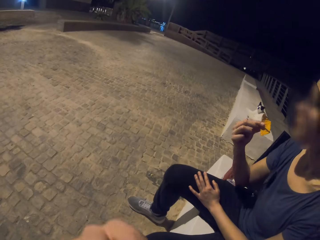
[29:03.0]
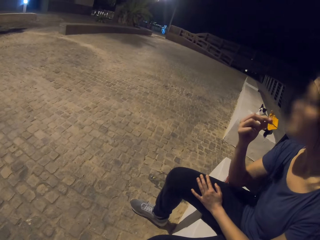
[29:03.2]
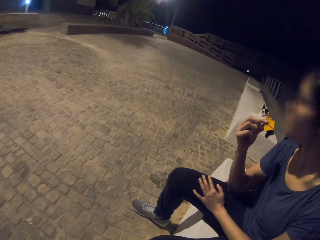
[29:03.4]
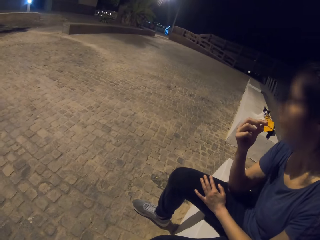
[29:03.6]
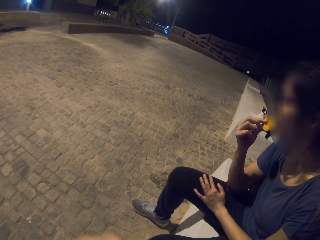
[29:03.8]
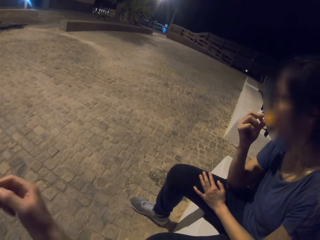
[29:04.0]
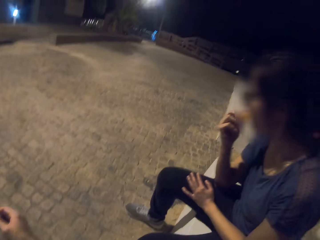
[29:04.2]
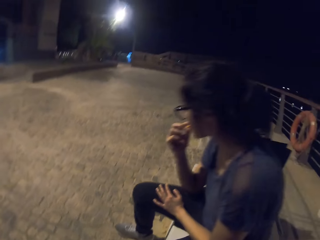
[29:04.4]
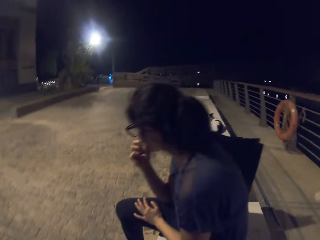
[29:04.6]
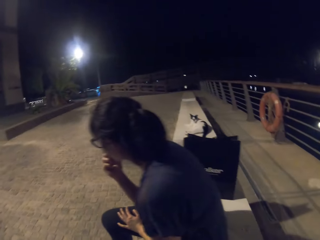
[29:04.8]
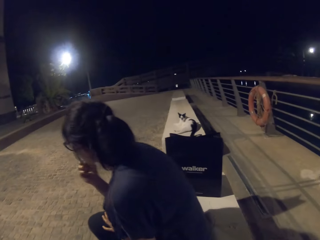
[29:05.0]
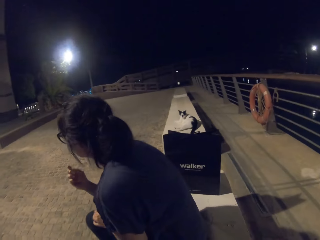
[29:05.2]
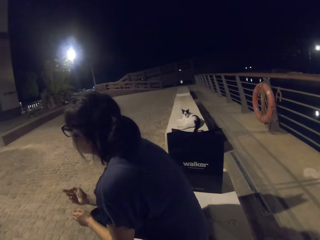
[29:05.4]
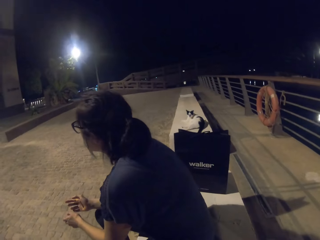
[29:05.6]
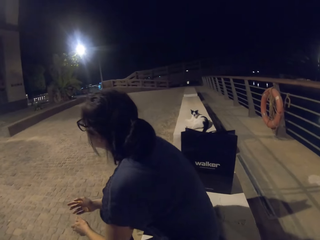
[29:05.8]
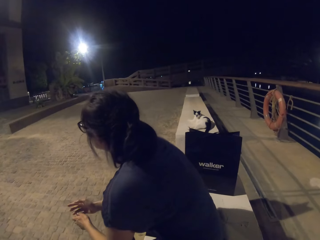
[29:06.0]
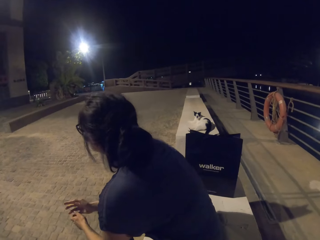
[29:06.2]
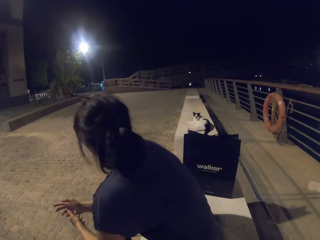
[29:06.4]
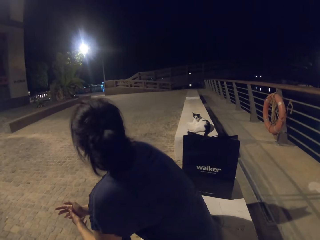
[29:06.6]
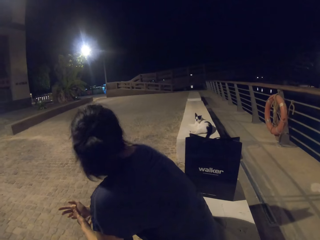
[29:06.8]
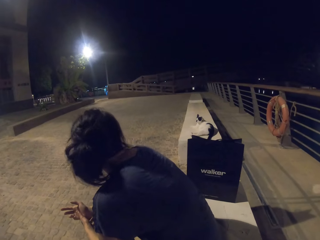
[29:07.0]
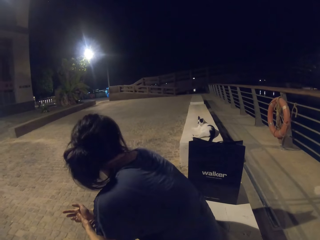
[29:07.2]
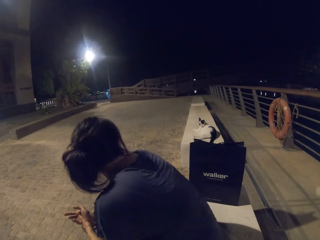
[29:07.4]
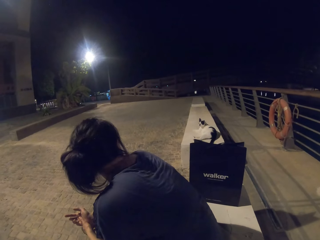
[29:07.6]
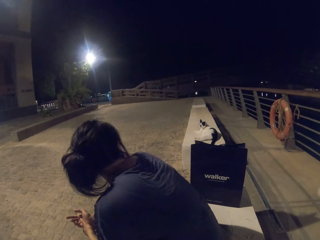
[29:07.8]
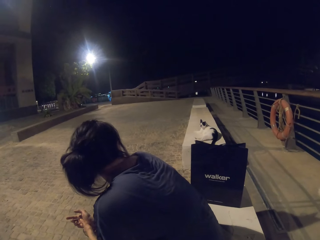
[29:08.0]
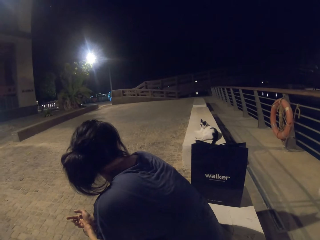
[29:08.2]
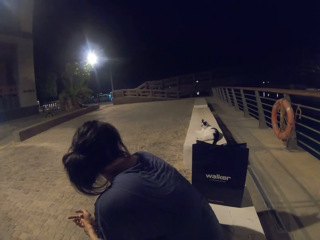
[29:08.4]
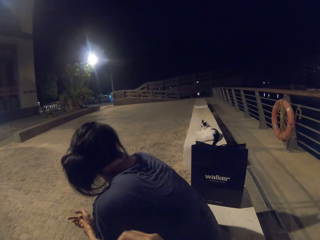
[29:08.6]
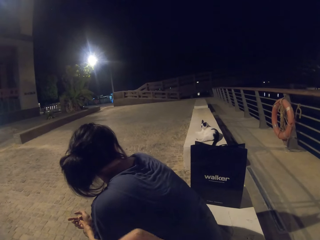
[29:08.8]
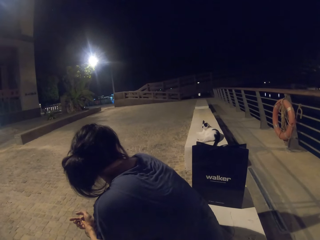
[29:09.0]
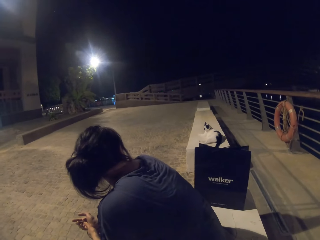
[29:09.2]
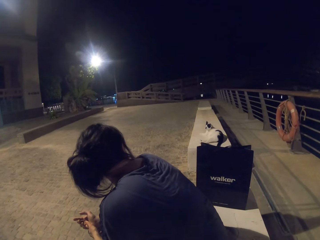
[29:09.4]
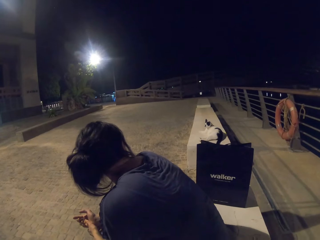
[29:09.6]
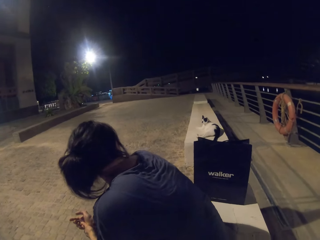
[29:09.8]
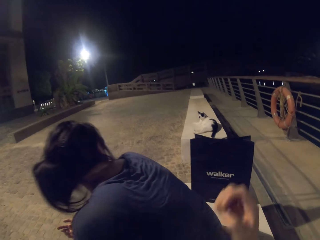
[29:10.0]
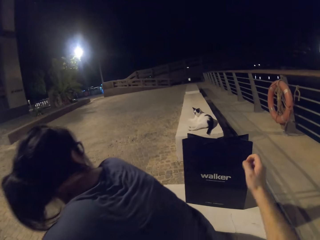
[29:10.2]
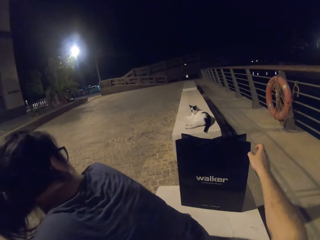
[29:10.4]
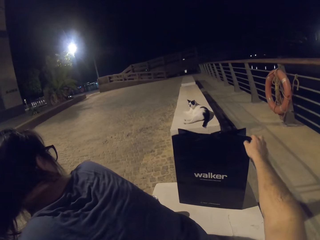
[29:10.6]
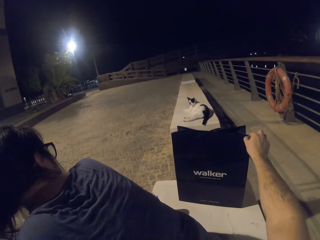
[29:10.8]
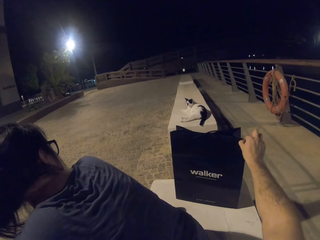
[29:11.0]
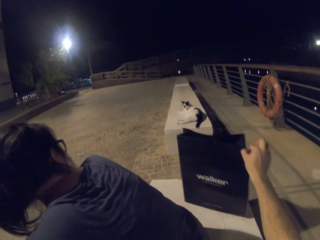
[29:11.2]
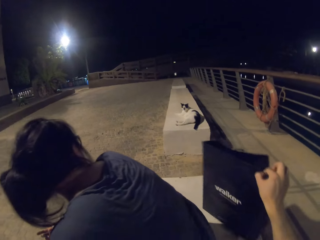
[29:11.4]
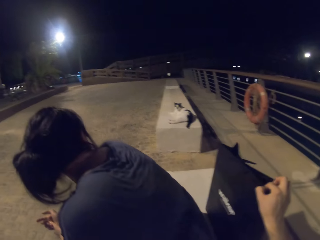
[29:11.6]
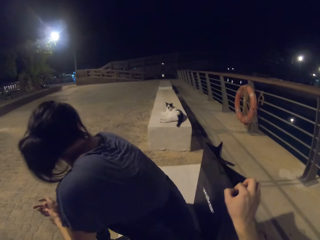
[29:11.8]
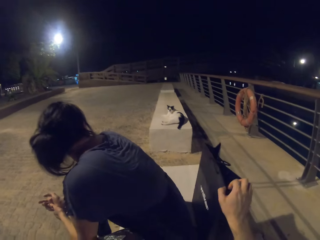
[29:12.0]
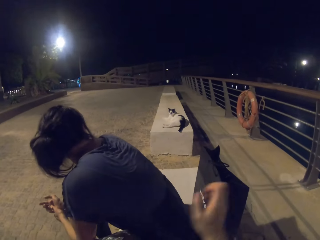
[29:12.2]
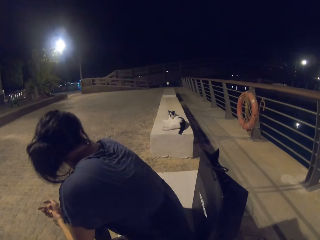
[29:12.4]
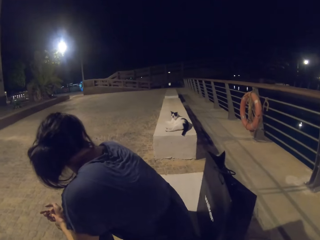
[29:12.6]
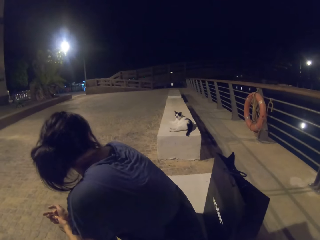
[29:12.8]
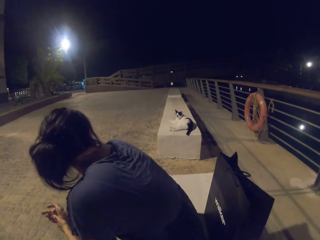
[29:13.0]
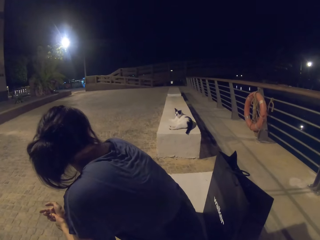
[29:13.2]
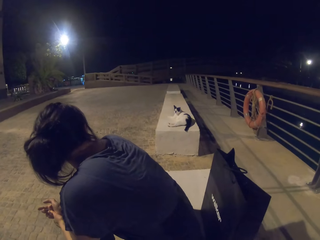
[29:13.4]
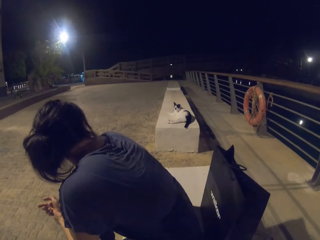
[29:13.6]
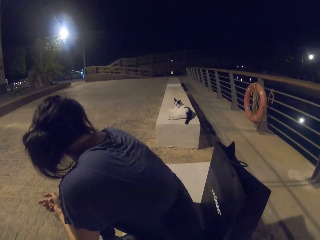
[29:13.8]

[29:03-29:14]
The camera wearer looks at the cat. A lady turns to the right. The camera wearer reaches out for a shopping bag. They pull the shopping bag.

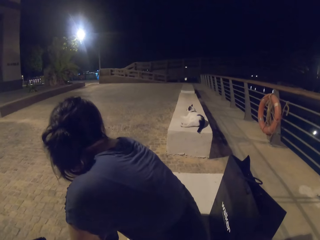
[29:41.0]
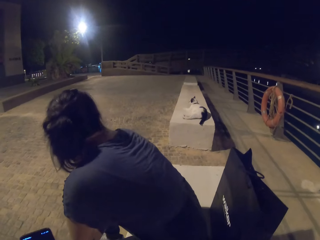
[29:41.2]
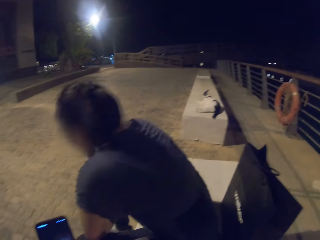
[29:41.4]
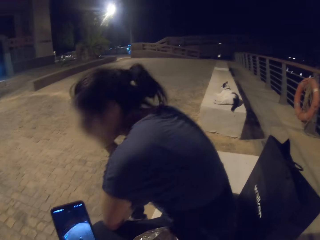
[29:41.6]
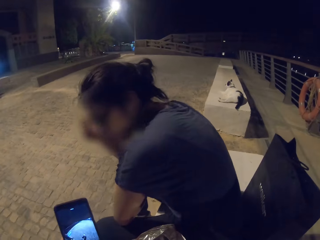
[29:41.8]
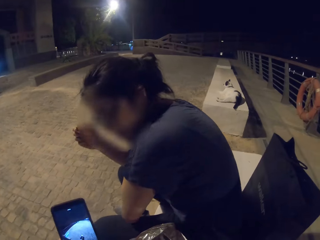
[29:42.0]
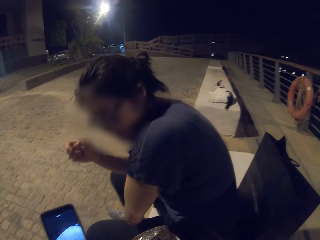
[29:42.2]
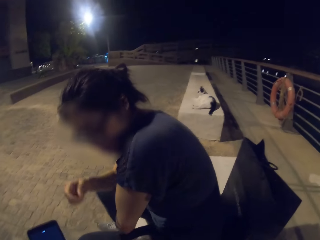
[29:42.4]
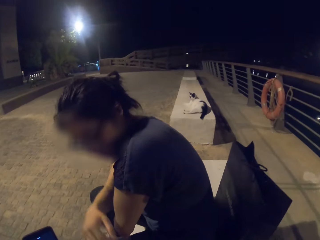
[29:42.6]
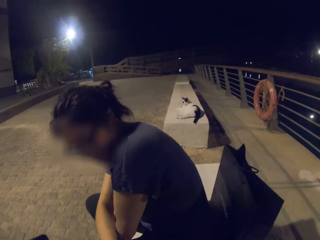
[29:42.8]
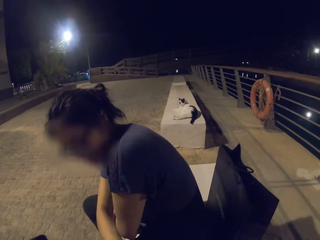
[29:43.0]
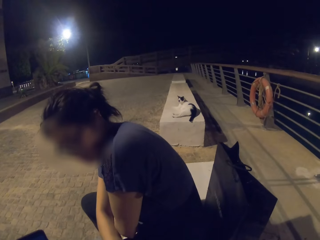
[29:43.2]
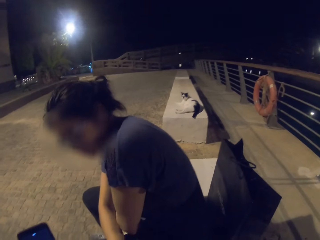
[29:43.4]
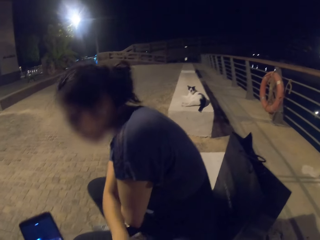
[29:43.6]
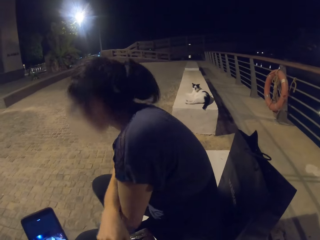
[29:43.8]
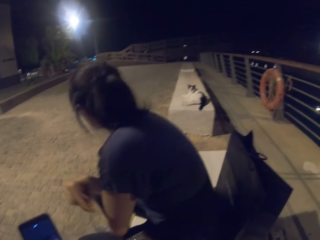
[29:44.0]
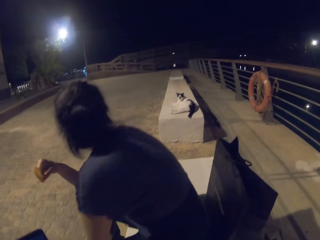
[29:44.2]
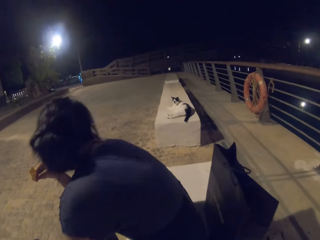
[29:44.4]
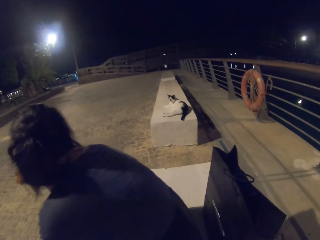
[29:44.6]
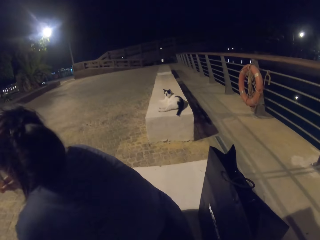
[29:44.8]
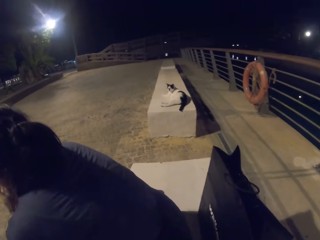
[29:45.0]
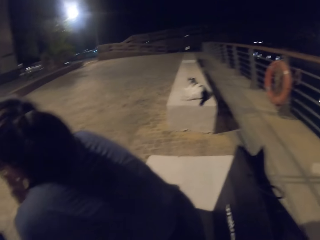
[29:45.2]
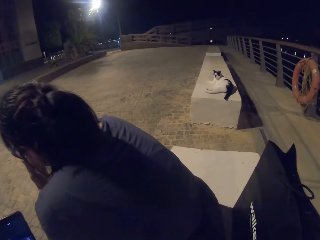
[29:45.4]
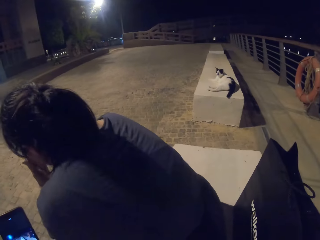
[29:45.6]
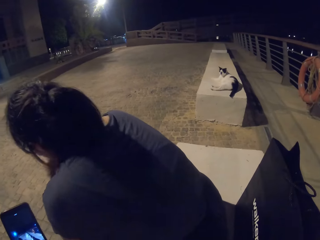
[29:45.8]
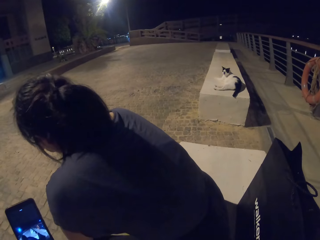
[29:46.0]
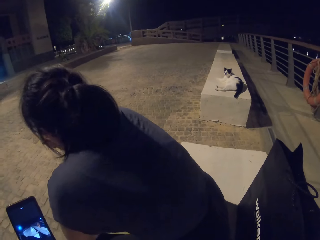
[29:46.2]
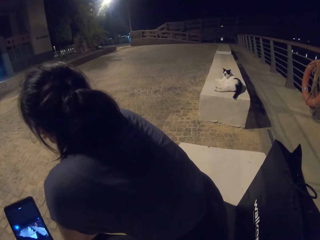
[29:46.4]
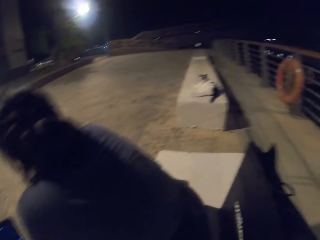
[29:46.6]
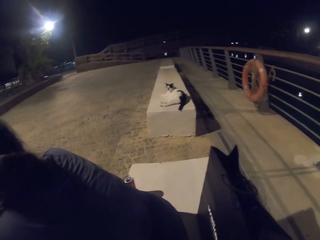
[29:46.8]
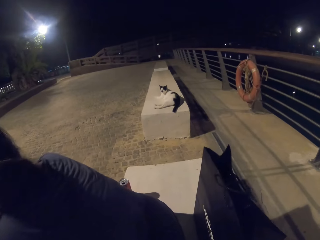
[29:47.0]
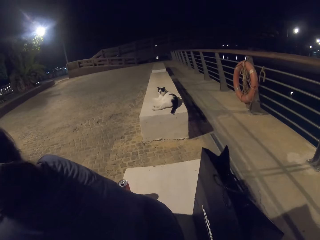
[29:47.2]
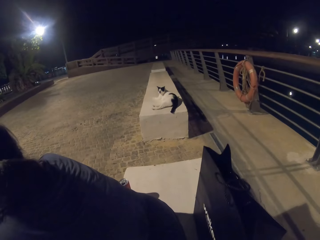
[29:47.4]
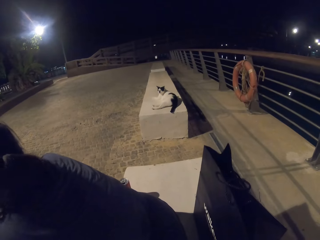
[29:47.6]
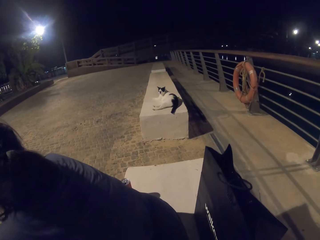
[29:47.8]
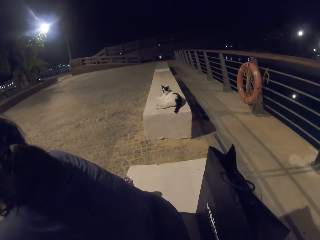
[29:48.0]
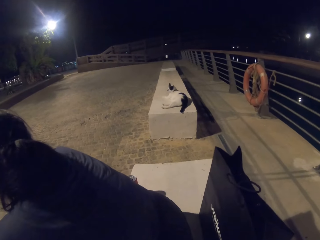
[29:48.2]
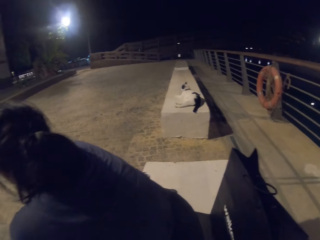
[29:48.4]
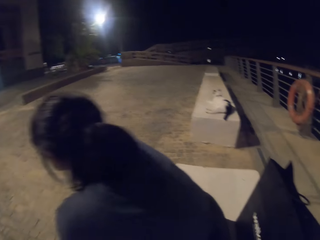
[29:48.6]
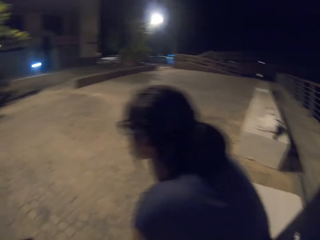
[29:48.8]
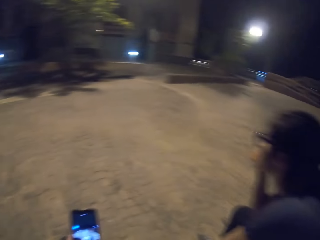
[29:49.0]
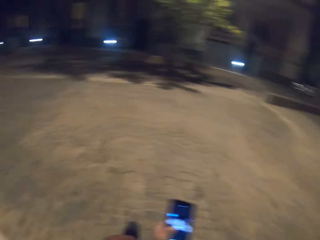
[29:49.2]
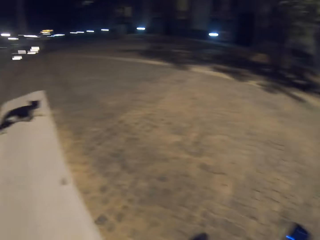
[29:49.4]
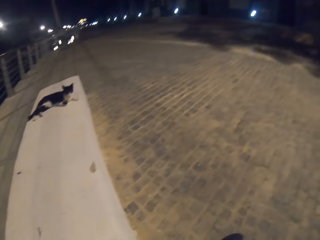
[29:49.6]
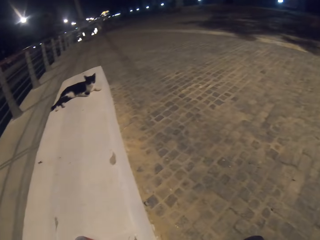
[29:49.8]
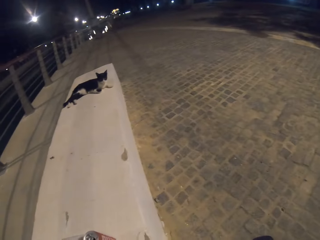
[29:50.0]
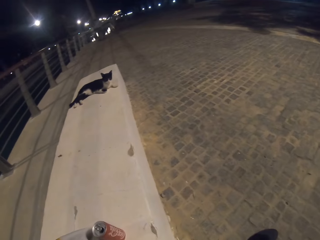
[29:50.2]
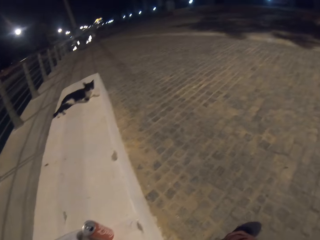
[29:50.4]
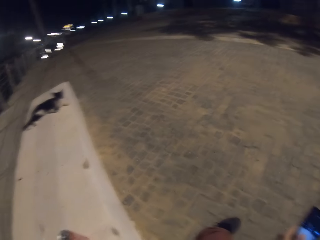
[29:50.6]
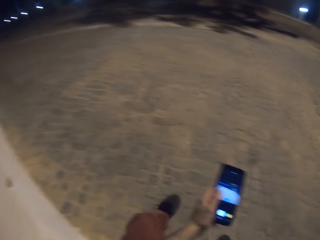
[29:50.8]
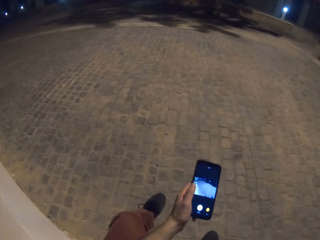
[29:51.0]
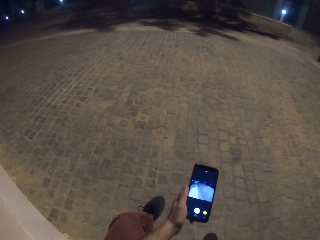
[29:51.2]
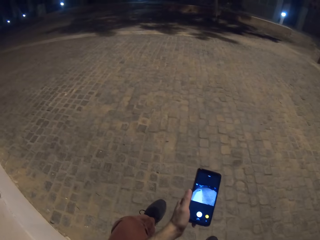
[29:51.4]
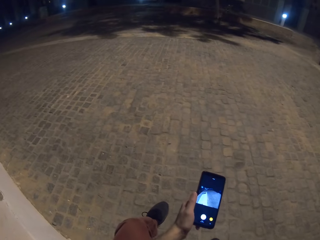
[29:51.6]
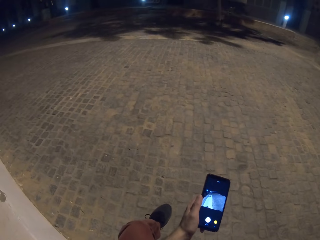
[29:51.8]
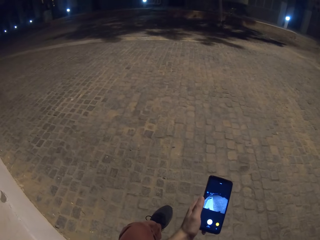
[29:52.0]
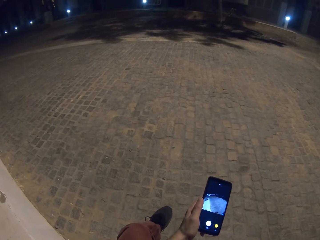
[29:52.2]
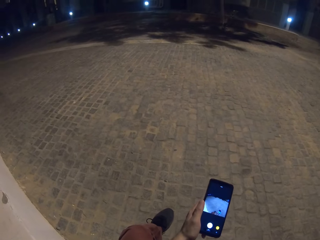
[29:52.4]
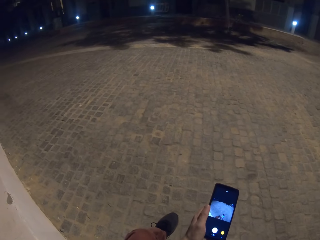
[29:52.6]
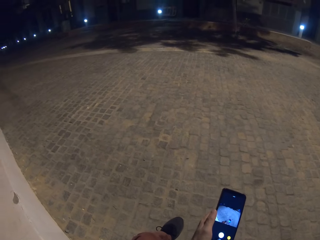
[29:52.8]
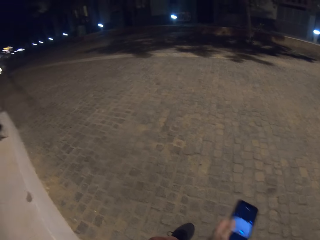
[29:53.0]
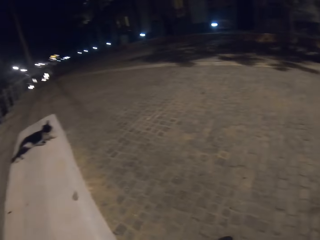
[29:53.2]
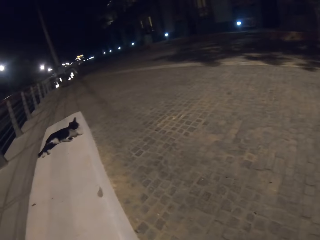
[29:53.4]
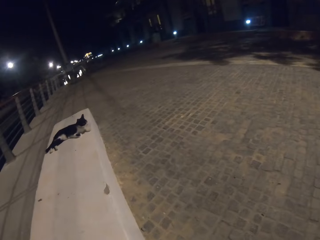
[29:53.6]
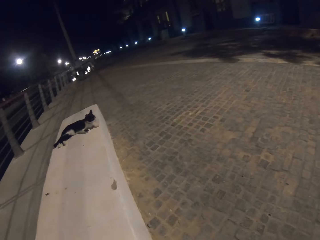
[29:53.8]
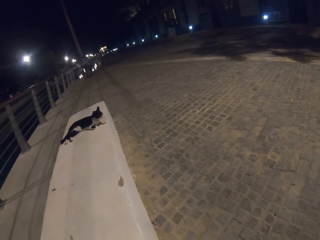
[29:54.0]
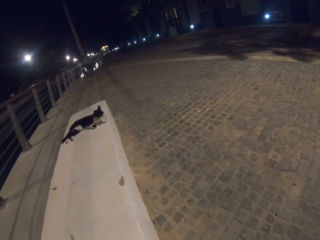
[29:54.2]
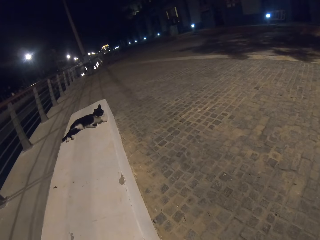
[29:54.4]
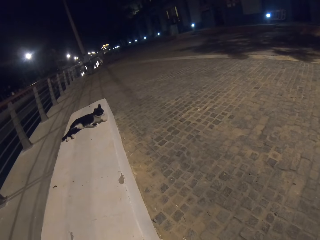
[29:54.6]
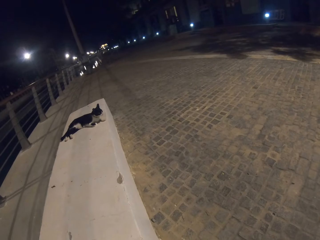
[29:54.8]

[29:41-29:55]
The camera wearer holds the phone. A lady takes a crisp. The camera wearer operates the phone. They look at the phone.
